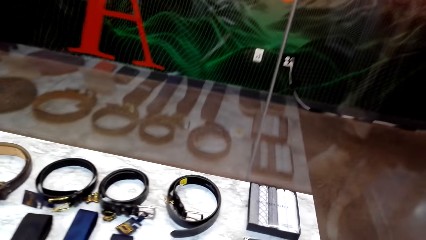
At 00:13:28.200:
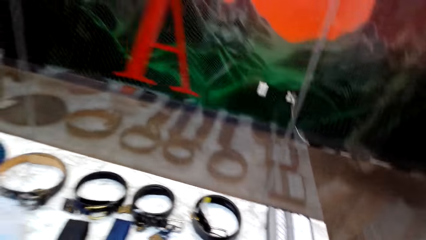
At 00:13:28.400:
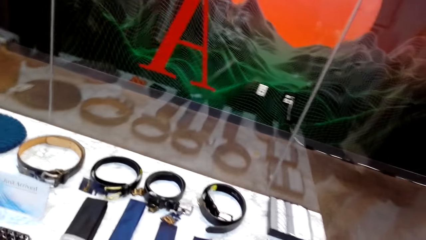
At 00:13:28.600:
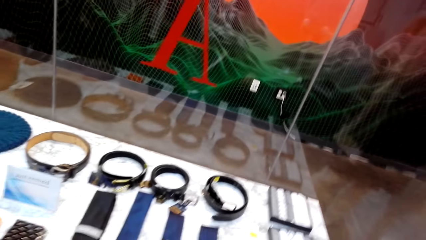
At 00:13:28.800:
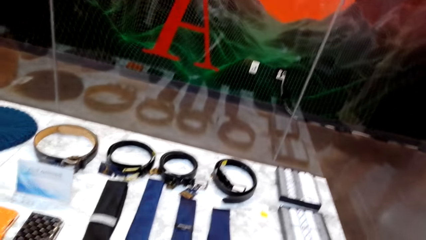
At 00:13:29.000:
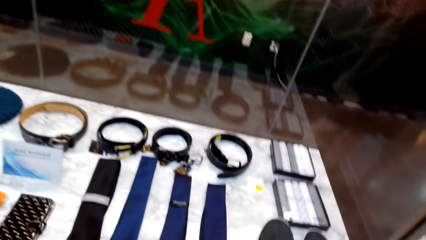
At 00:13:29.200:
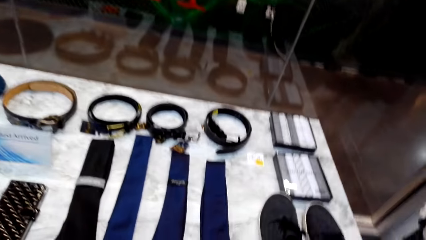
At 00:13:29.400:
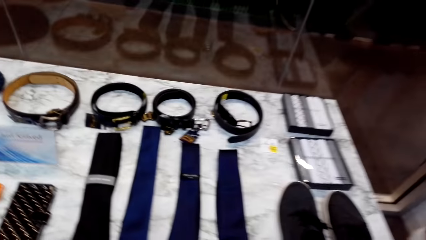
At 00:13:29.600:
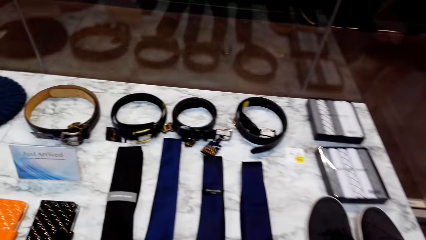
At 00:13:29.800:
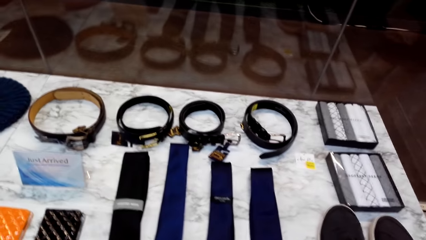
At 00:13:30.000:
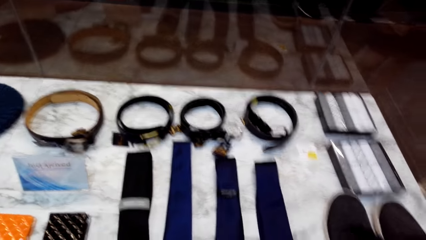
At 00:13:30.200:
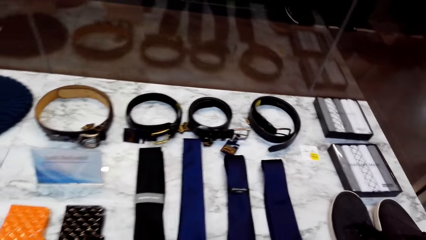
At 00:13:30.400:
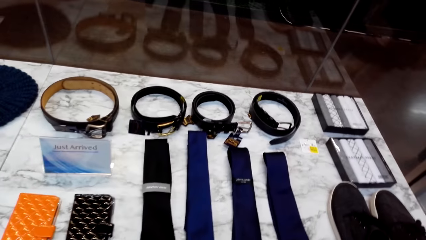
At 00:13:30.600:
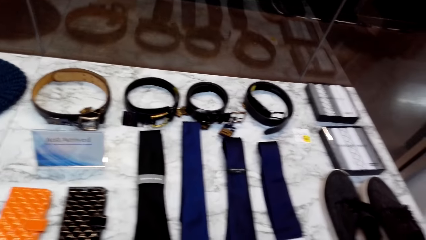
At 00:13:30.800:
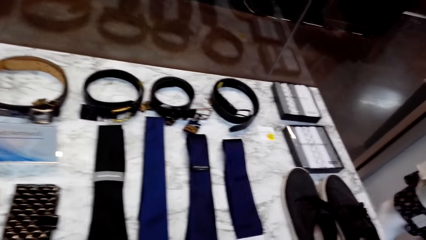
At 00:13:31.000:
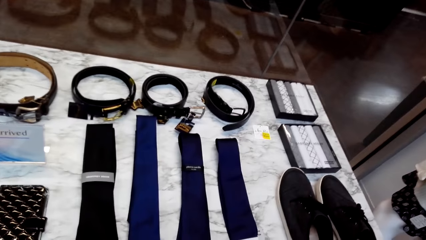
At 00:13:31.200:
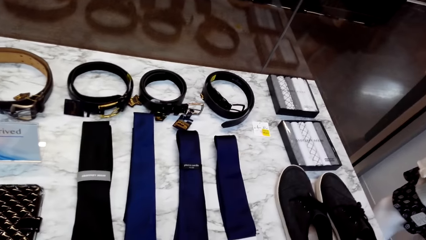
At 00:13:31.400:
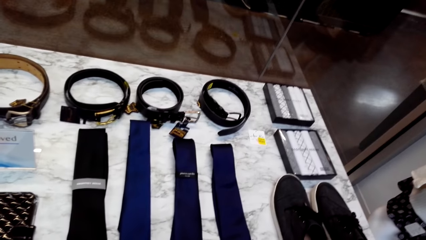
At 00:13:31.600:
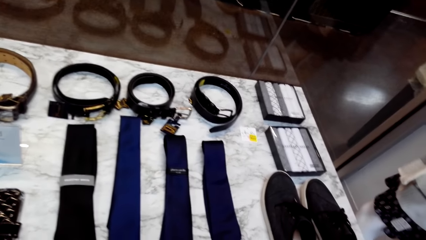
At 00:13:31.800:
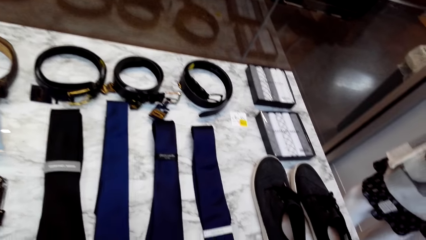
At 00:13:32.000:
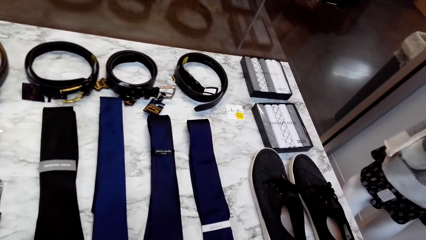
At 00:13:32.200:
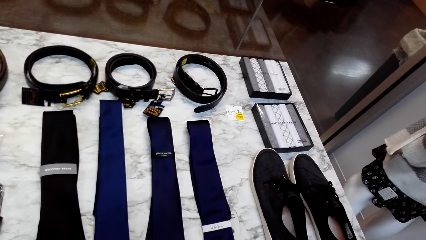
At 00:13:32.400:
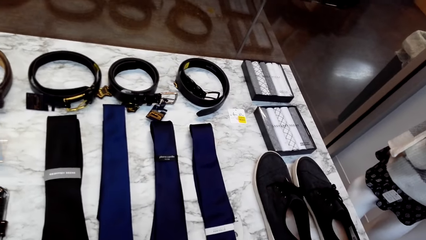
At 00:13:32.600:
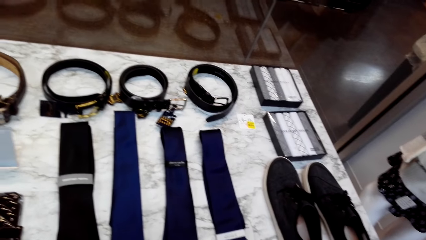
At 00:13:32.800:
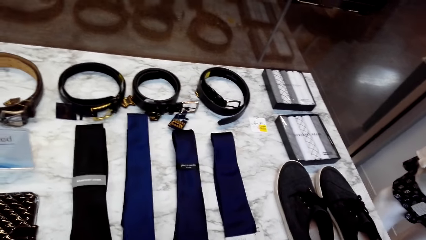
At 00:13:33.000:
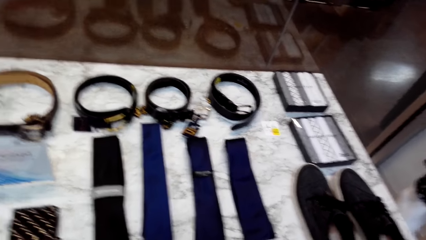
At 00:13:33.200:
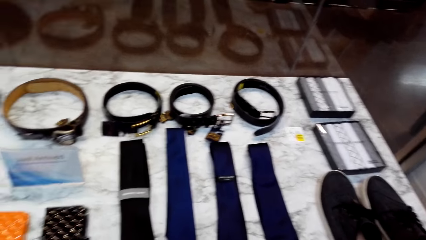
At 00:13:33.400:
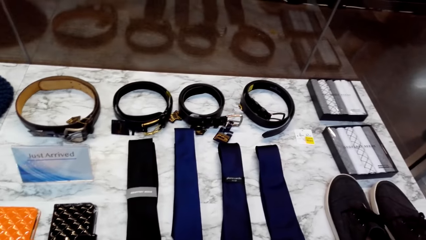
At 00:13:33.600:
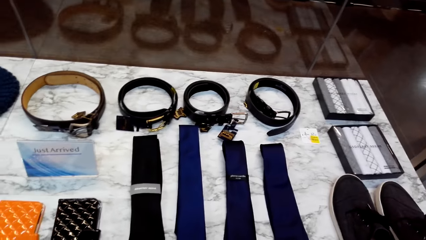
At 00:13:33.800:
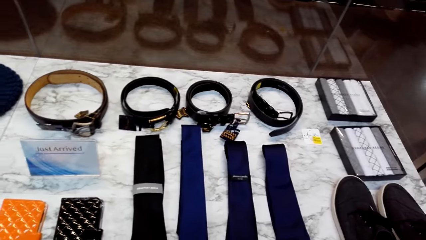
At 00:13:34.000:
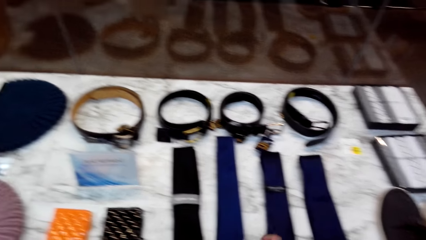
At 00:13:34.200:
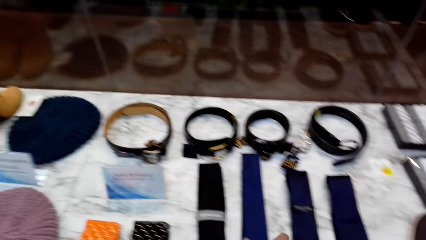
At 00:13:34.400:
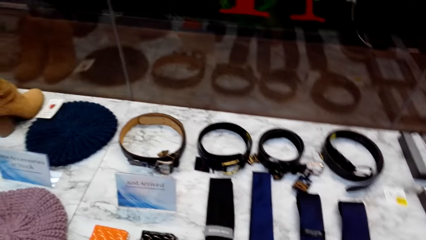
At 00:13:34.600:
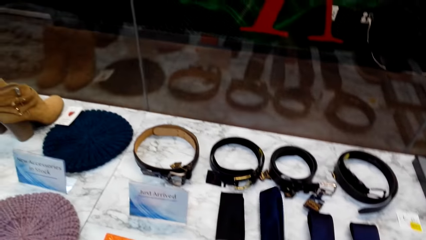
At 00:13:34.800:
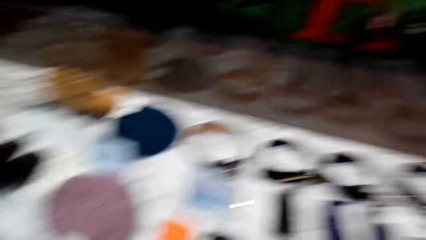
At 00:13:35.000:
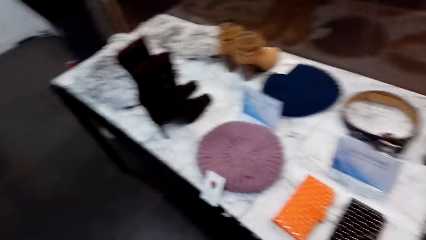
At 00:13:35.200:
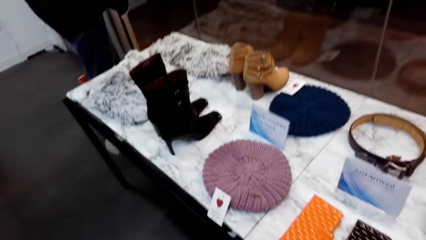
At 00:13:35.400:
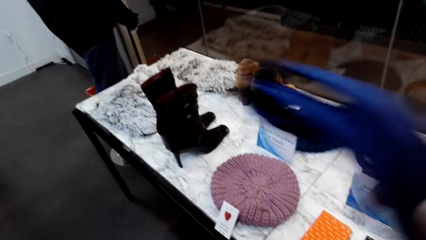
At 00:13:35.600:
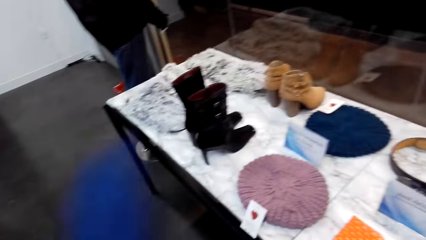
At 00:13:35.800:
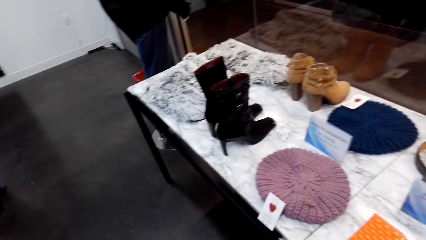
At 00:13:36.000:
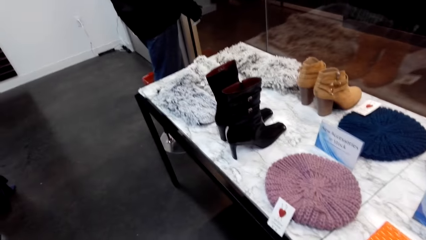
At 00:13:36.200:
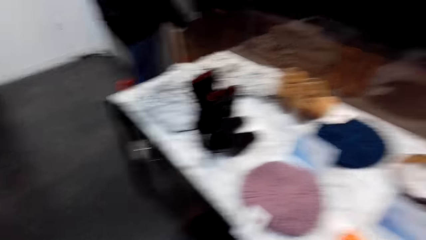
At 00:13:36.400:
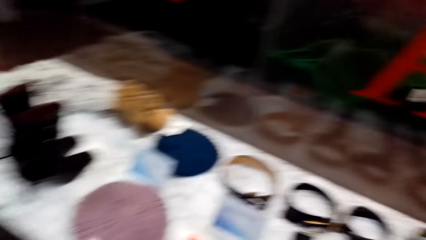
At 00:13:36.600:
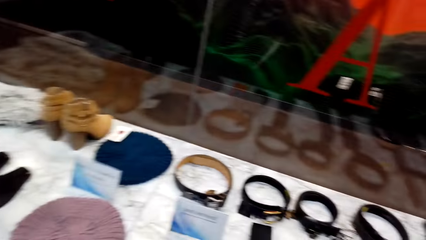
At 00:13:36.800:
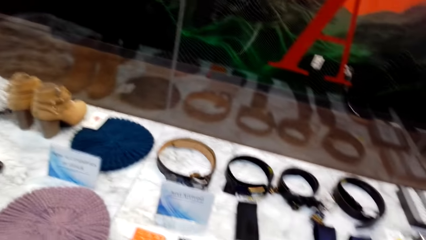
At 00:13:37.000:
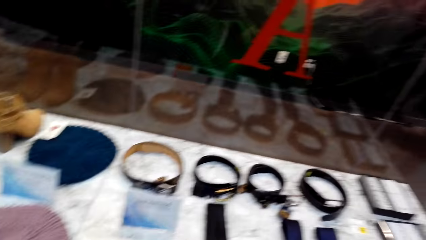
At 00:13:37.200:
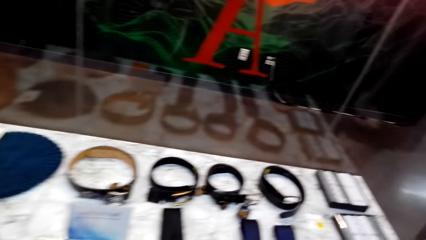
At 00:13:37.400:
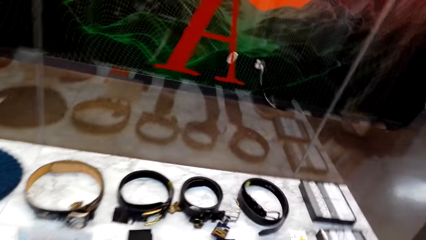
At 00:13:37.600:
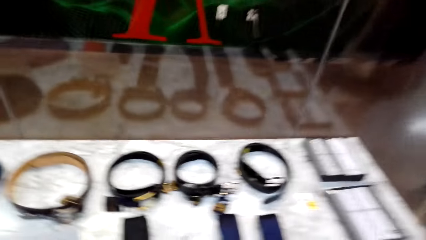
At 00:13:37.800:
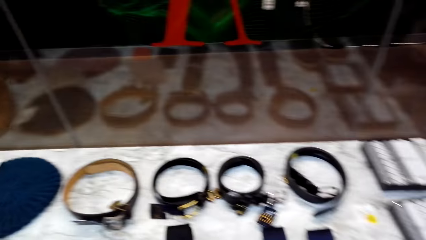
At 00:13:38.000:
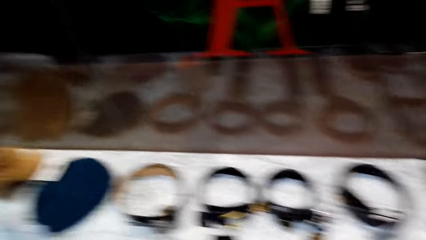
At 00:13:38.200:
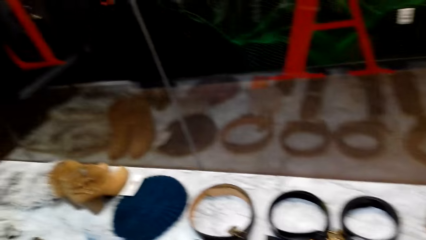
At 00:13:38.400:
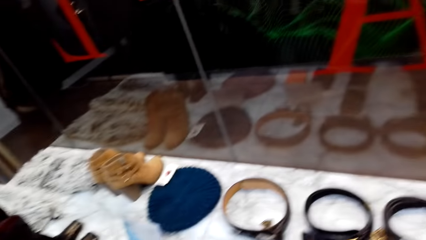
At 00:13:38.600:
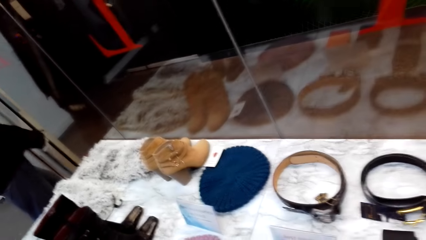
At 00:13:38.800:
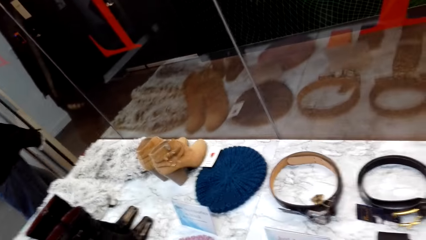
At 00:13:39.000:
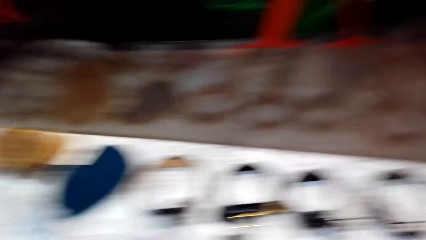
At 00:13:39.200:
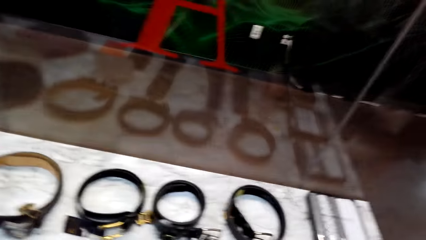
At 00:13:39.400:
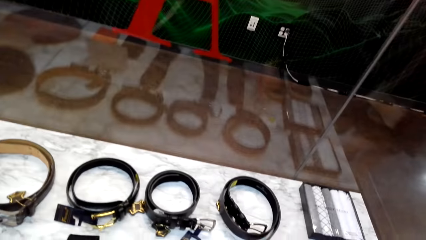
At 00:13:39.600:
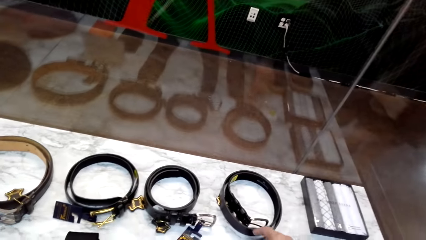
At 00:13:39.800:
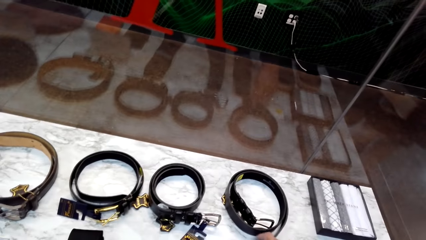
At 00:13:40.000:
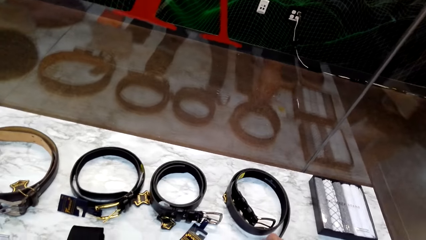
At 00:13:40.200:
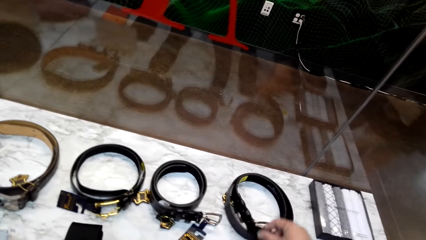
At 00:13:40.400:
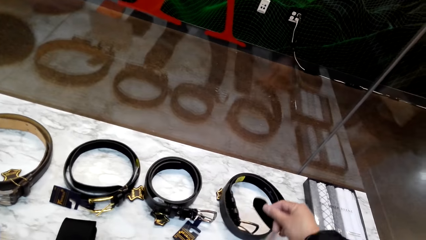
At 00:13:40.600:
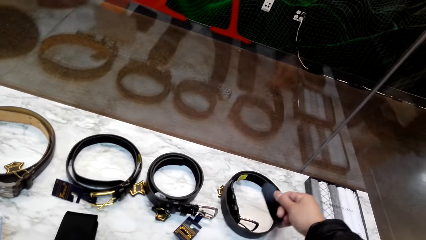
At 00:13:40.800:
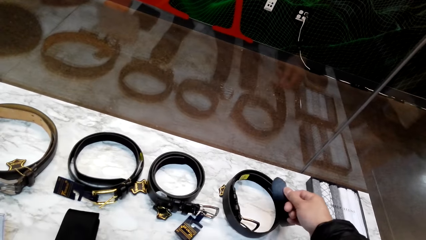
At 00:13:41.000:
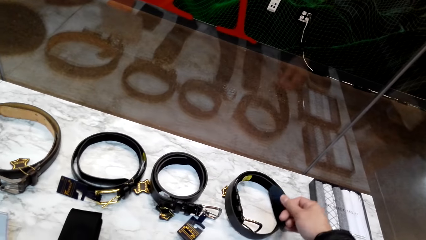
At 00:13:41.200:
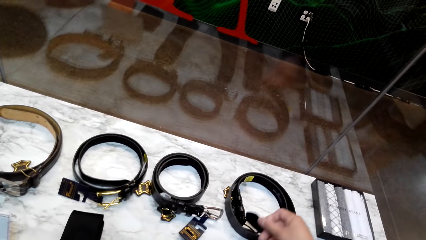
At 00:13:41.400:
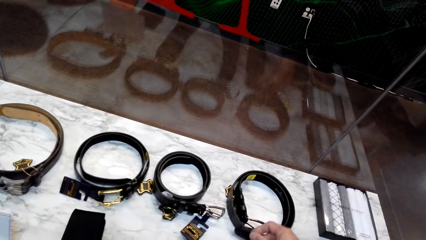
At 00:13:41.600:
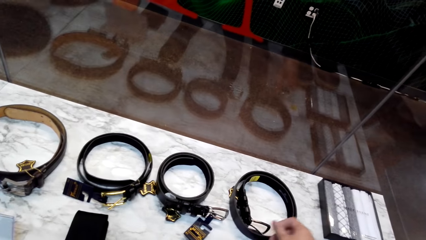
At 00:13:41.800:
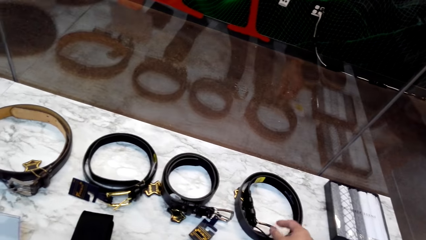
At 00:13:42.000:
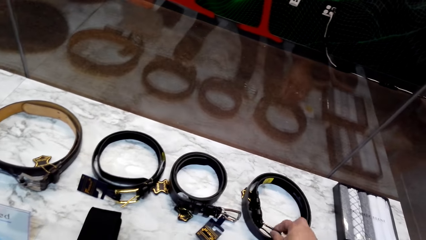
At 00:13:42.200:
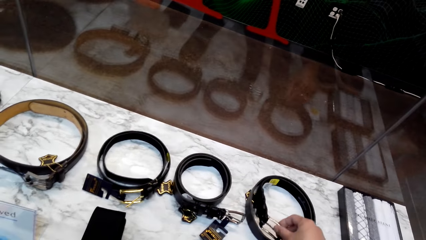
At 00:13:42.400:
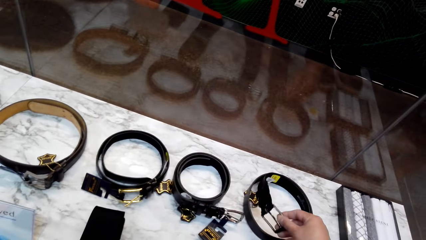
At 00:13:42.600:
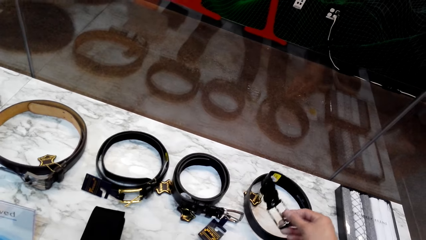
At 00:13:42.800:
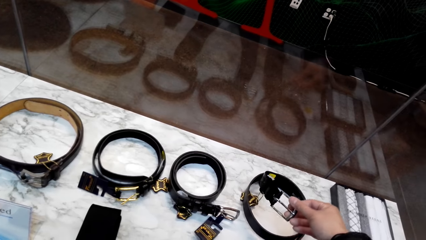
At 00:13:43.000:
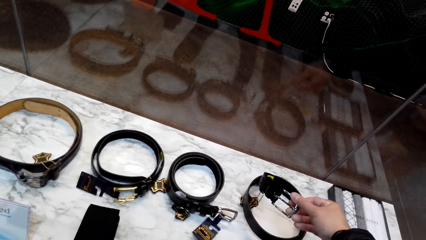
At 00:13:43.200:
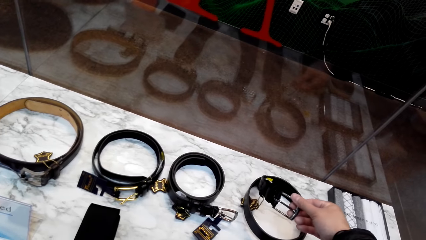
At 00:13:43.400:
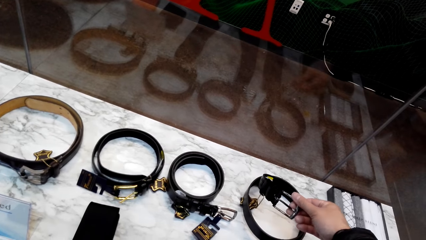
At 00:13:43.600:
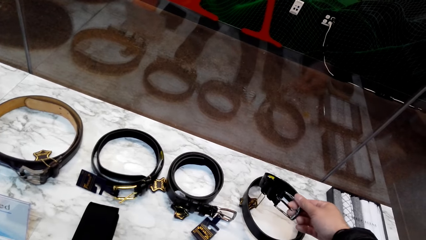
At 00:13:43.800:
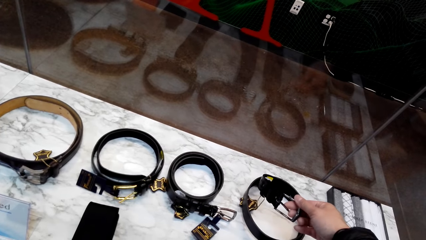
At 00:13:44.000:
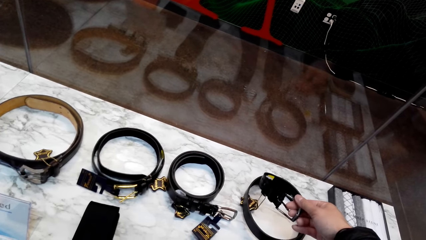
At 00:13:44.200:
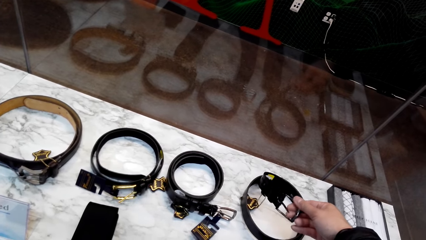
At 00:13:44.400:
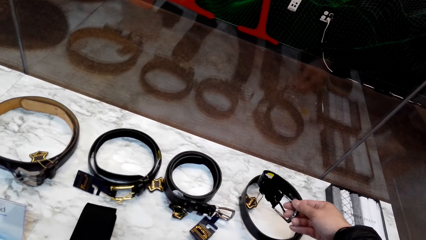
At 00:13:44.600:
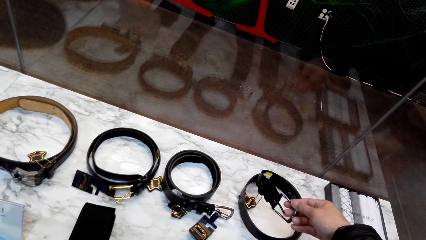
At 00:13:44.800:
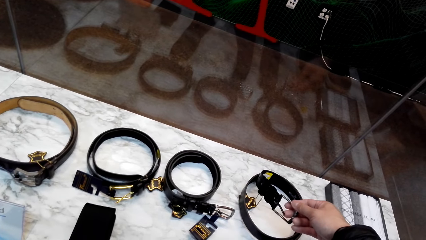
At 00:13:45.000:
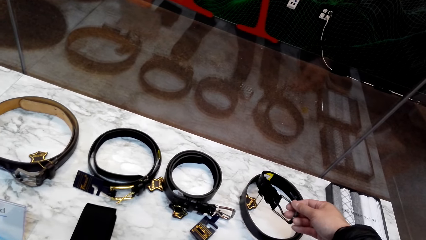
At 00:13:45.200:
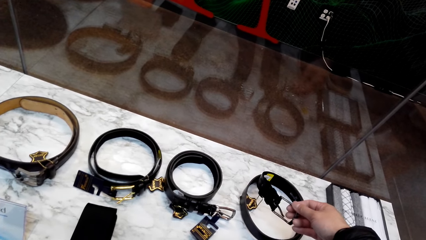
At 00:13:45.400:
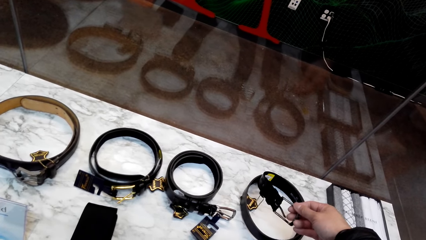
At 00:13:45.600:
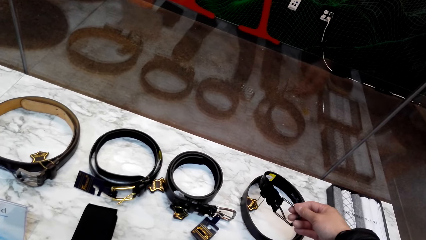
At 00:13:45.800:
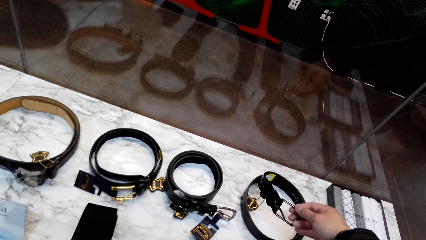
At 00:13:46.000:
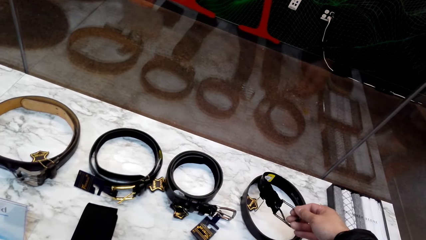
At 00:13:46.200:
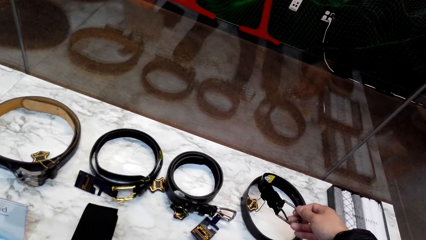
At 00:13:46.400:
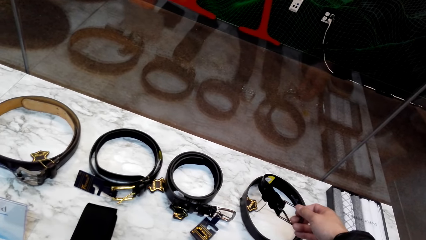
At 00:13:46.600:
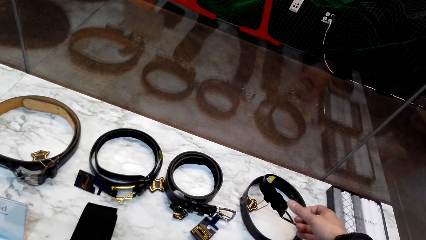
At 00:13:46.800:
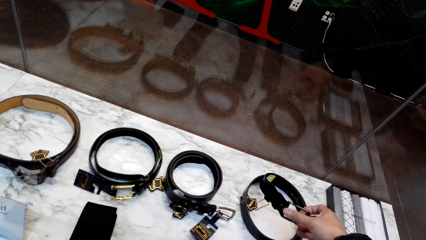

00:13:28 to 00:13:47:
The camera wearer looks around. They pick up a blue tie. They look around. They pick up a belt. They pick up the belt again.
